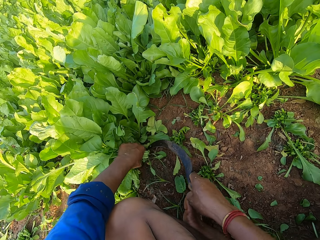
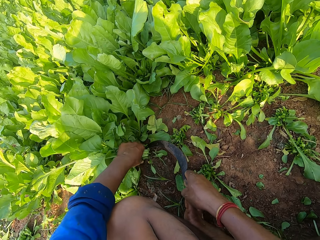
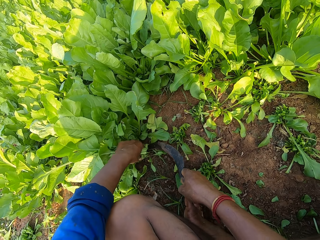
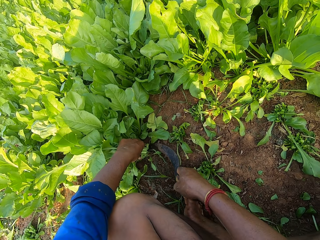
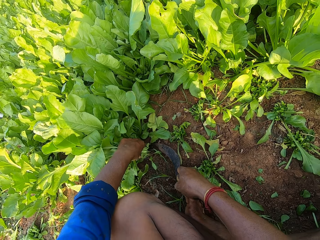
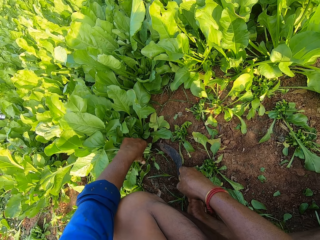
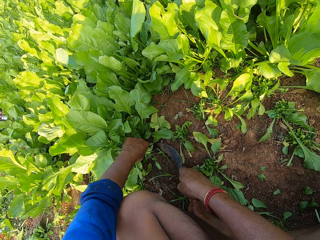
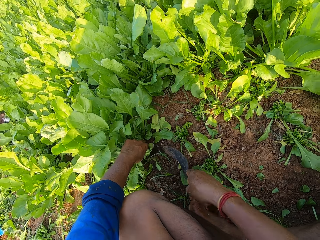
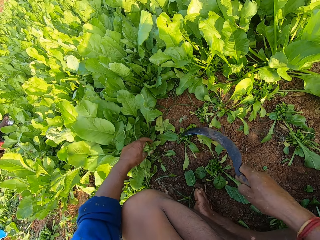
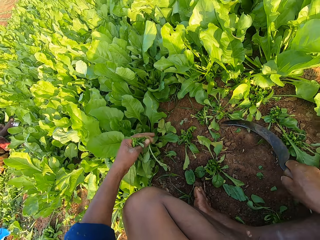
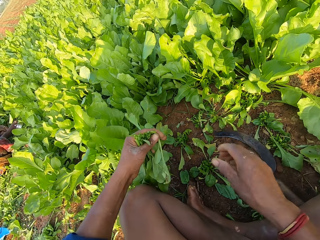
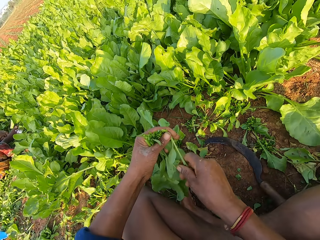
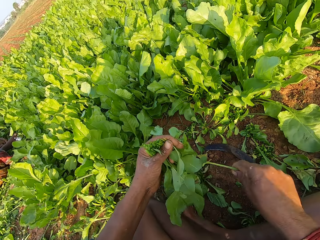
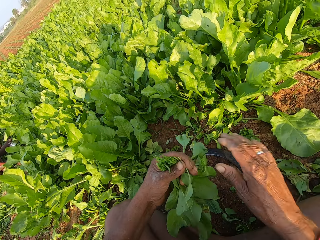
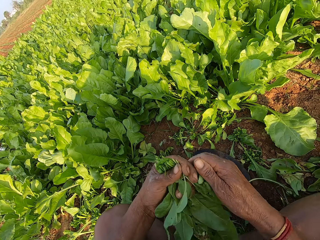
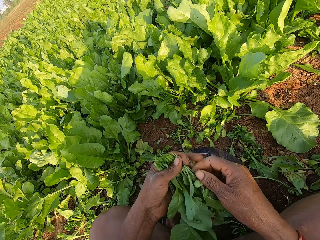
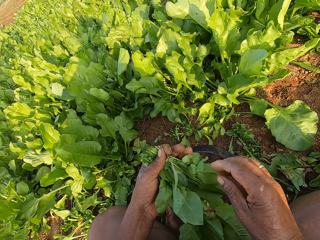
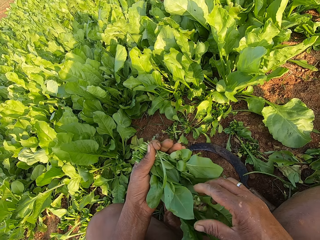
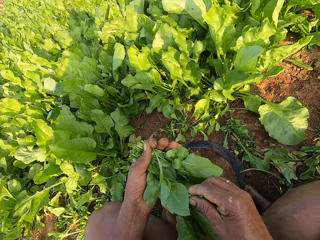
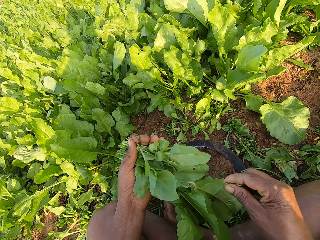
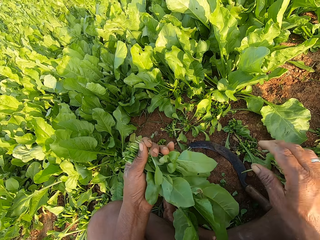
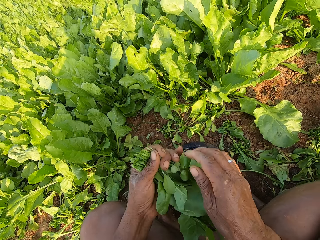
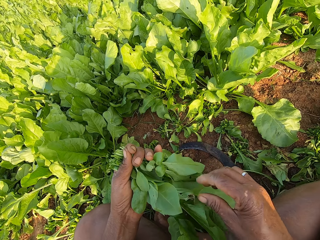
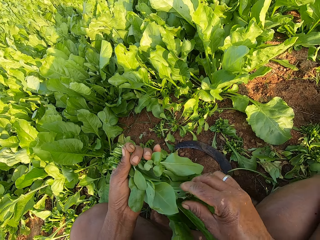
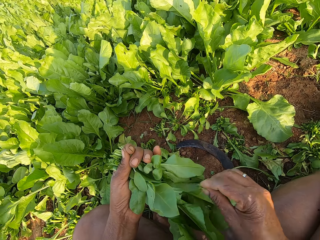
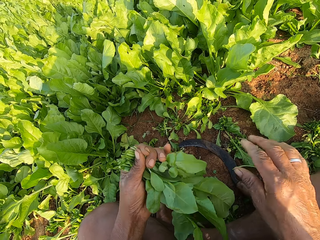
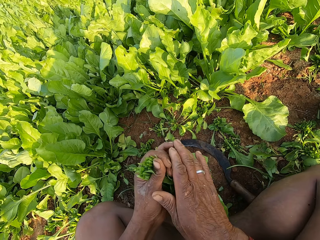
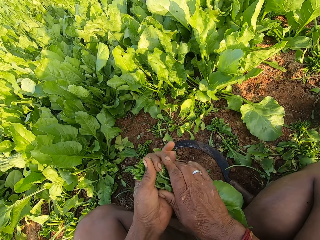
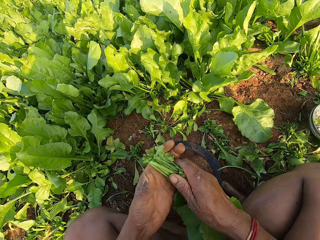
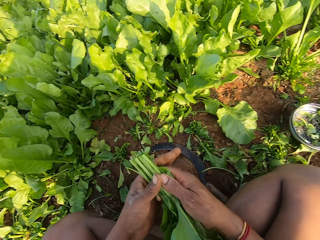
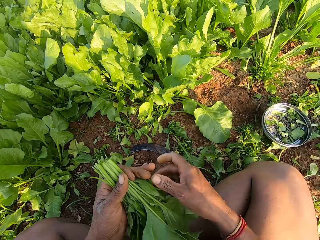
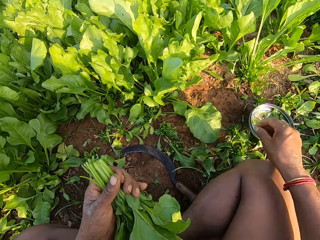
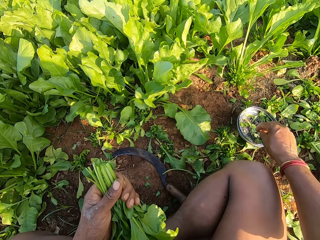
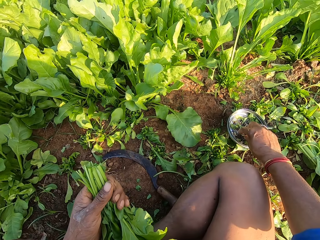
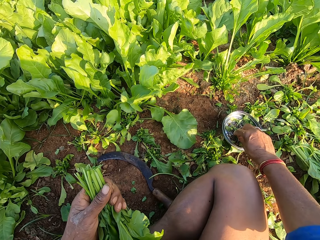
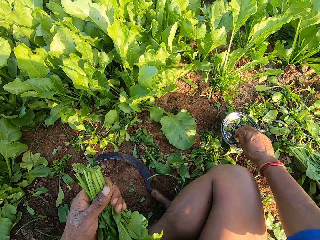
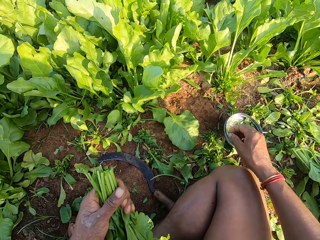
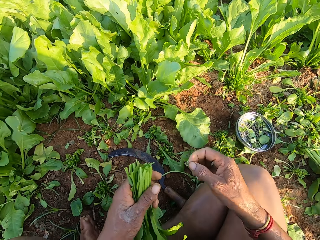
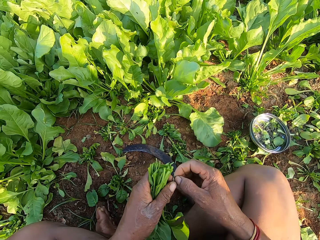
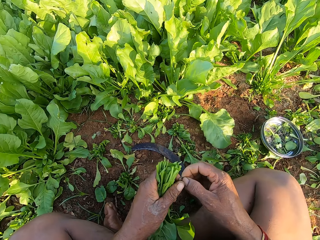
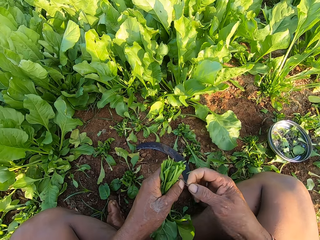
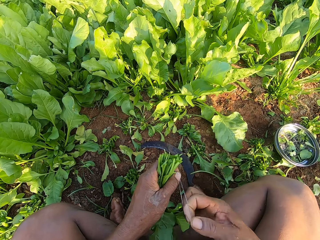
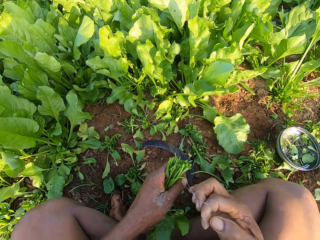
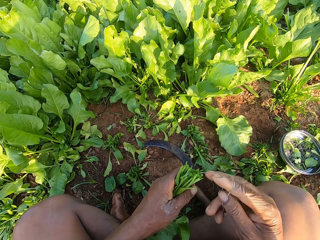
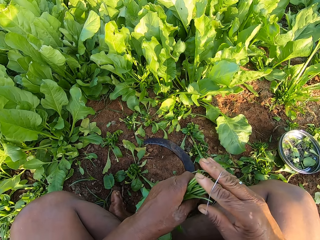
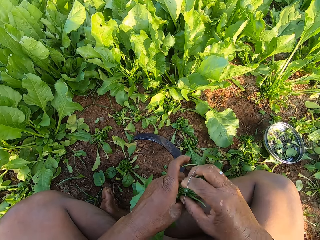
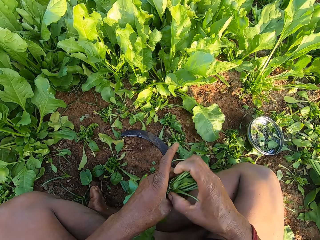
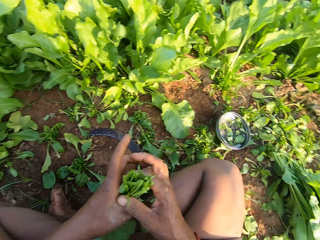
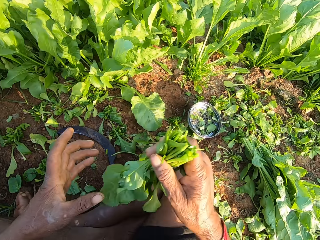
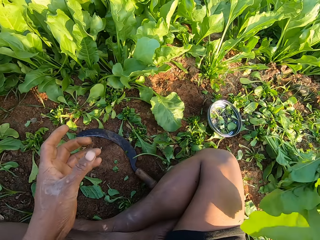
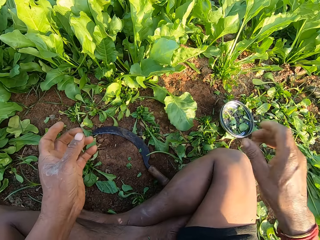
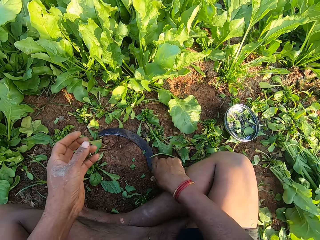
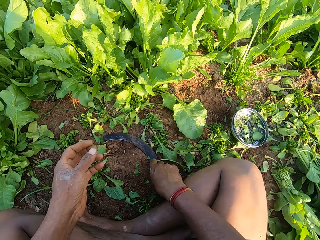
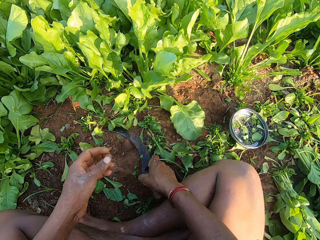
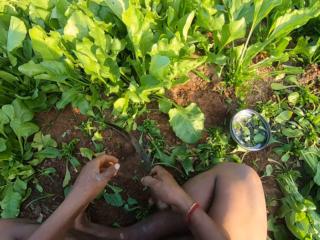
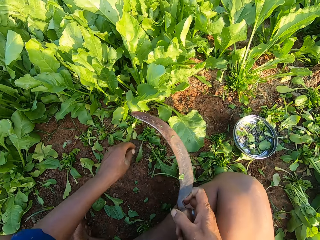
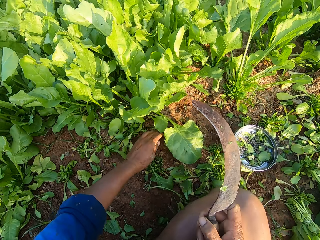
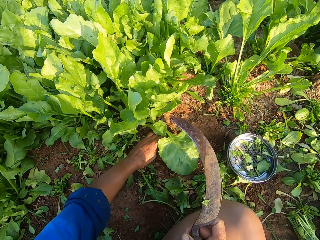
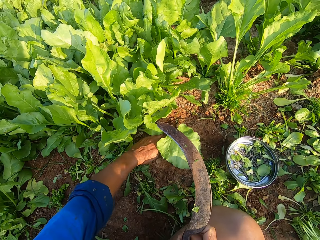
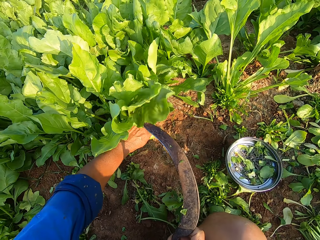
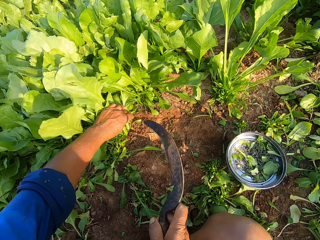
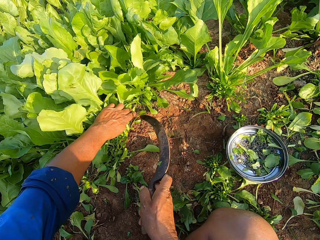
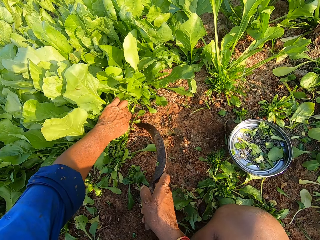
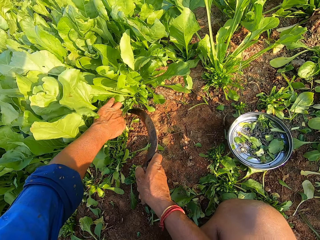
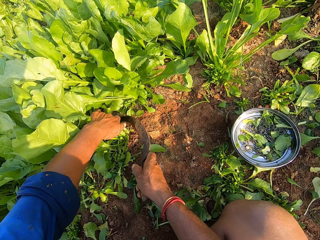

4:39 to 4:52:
The camera wearer picks the spinach from the ground with his left hand. He drops the sickle on the ground with his right hand. He removes dirt from the spinach with his right hand. He removes the leaves. He holds the spinach with both hands. He holds the spinach with his left hand. He picks a rubber band from the lid on the ground with his right hand. He pulls the rubber band with both hands. He ties the collard green leaves in his left hand with the rubber band in his right hand. He takes the collard green leaf from his left hand with his right hand. He throws the collard green leaves to the ground with his right hand. He picks the sickle from the ground with his right hand. He holds some collard green leaves with his left hand. He cuts the leaves.

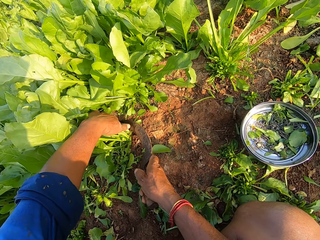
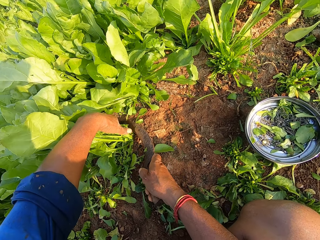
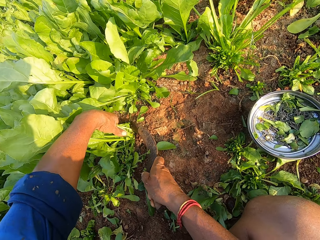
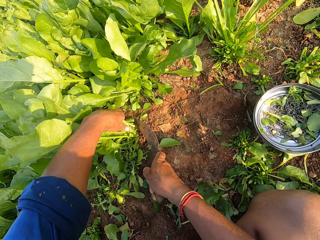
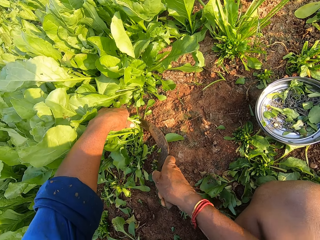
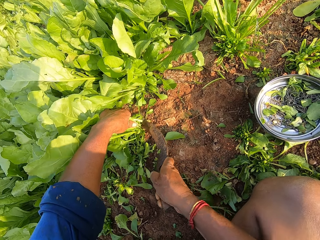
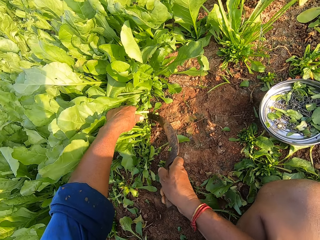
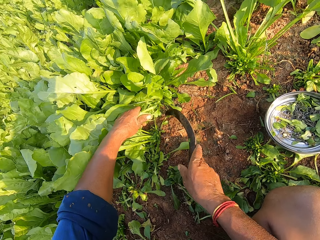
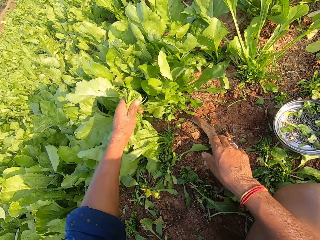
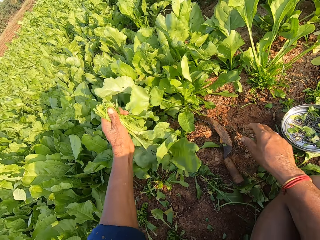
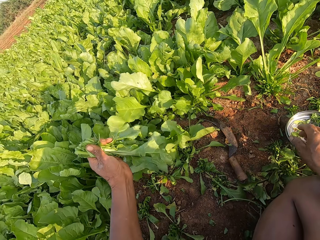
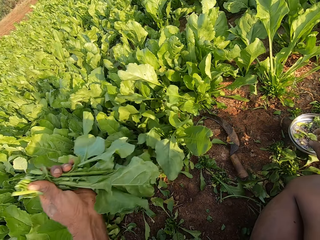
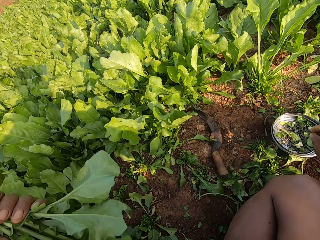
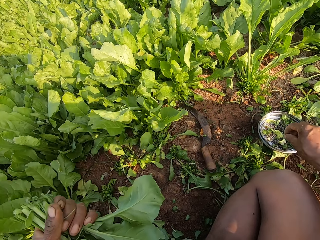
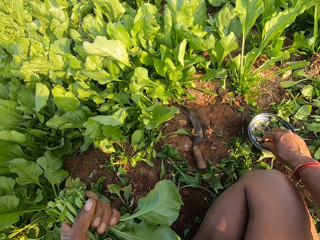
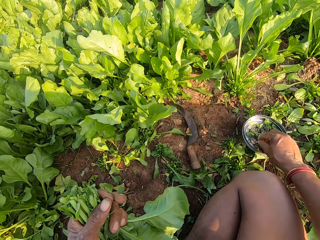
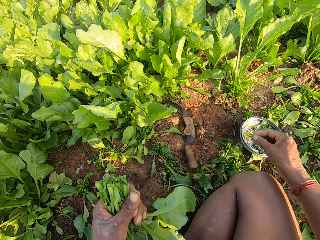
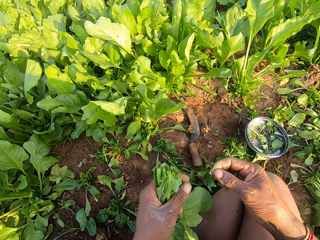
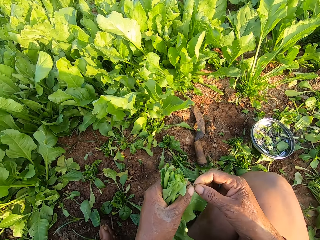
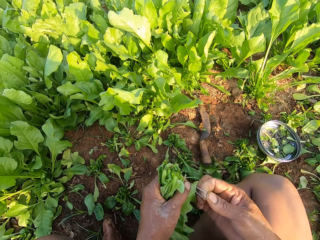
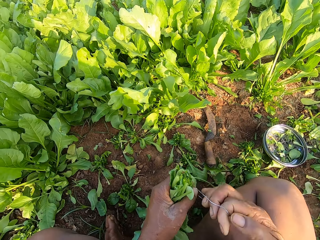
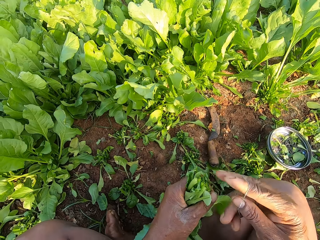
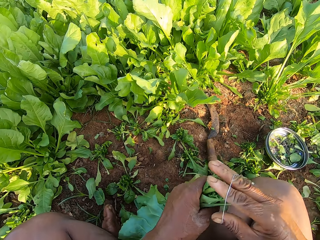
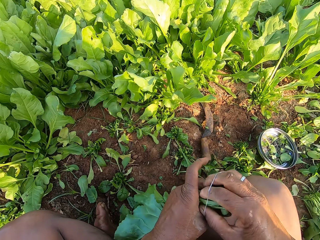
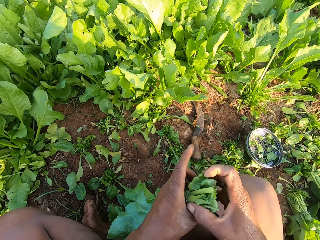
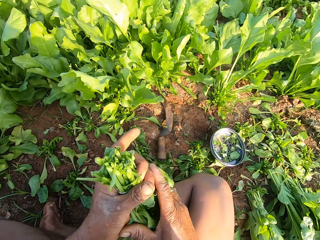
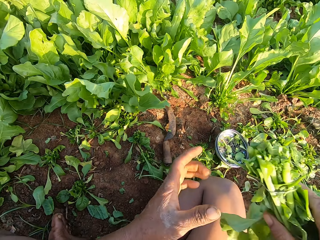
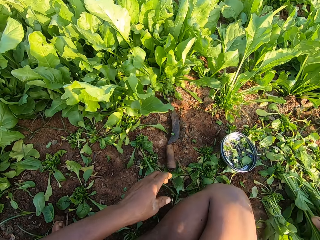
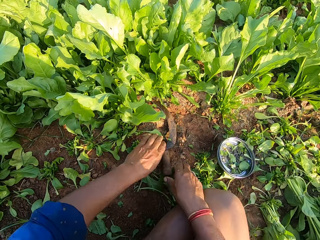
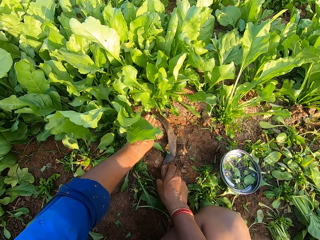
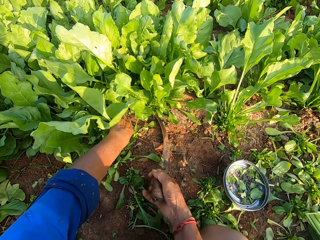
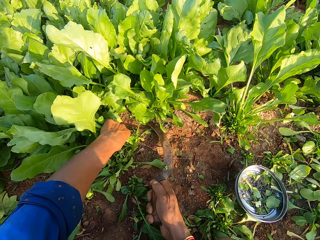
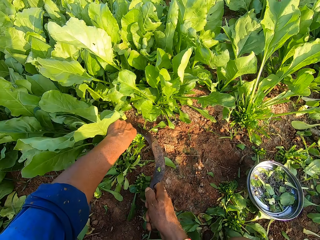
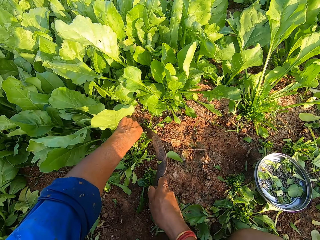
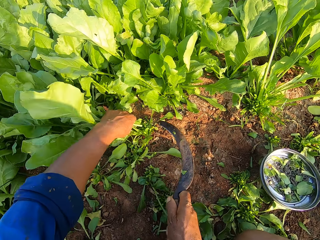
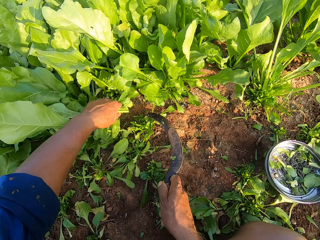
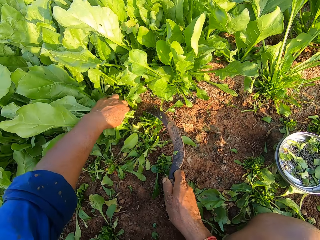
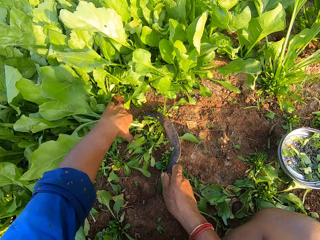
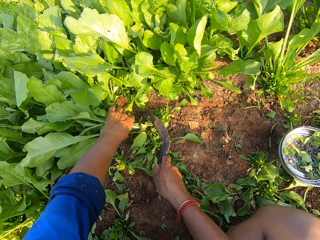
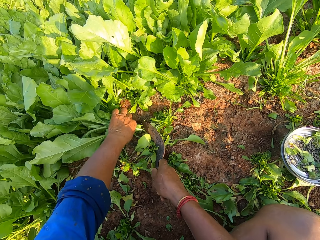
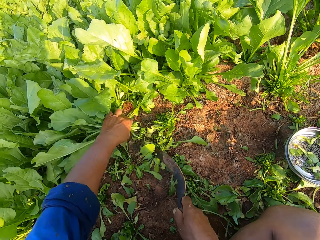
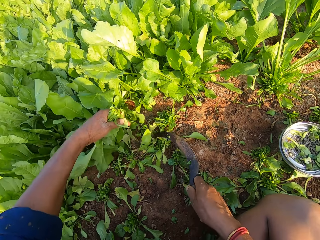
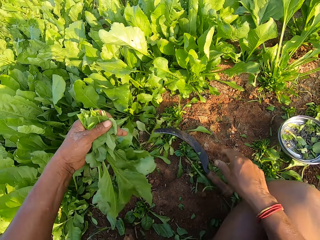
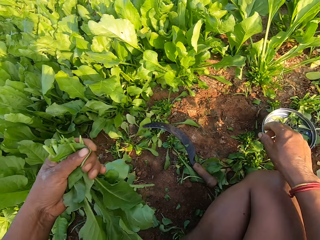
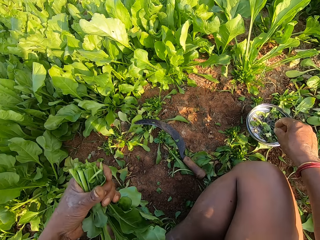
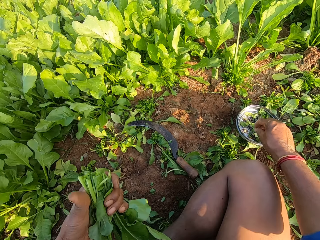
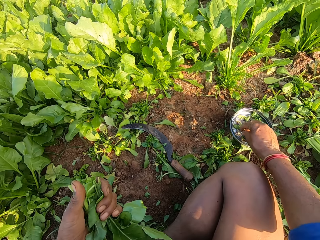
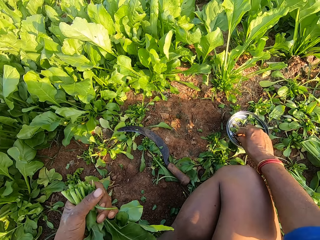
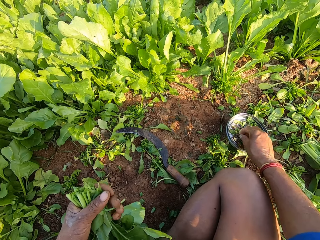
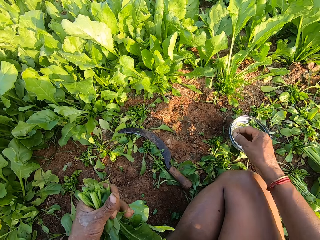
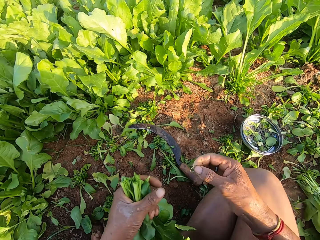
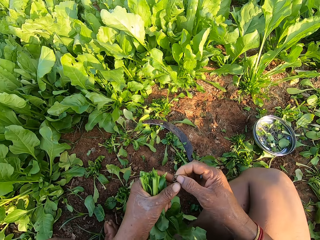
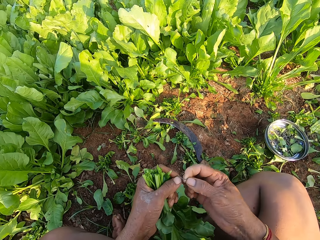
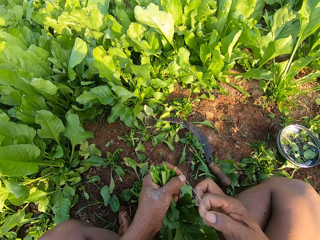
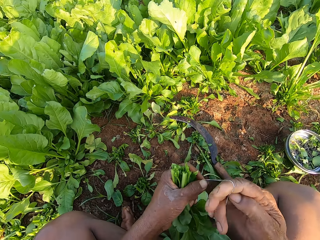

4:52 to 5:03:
The camera wearer drops the sickle on the ground with his right hand. He picks a rubber band from a lid on the ground with his right hand. He pulls the rubber band with both hands. He removes the leaves. He ties the collard green leaves in his left hand with the rubber band in his right hand. He takes the collard green leaves from his left hand with his right hand. He throws the collard green leaves to the ground with his right hand. He holds some collard green leaves with his left hand. He cuts the collard green leaves in his left hand with the sickle in his right hand. He picks the sickle. He holds some collard green leaves with his left hand. He cuts the collard green leaves in his left hand with the sickle in his right hand. He drops the sickle on the ground with his right hand. He picks a rubber band from the lid on the ground with his right hand. He pulls the rubber band with both hands.
